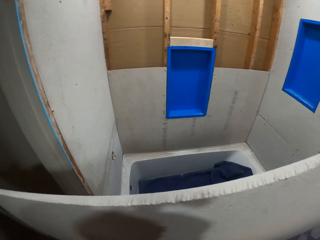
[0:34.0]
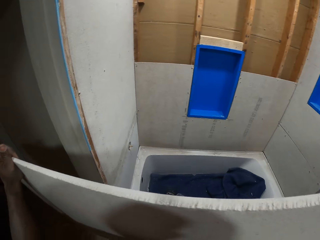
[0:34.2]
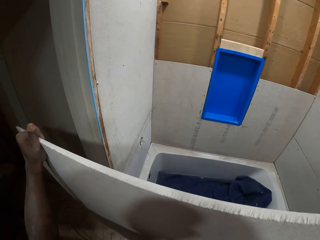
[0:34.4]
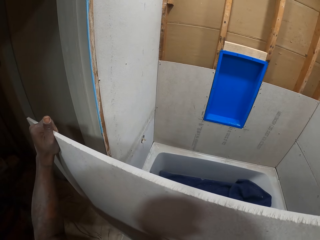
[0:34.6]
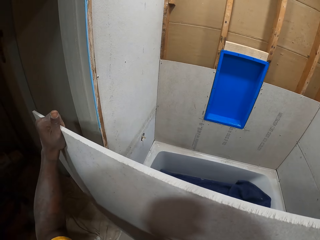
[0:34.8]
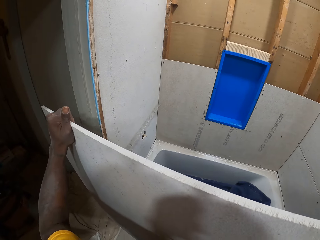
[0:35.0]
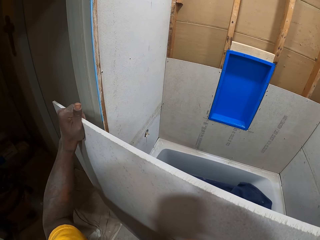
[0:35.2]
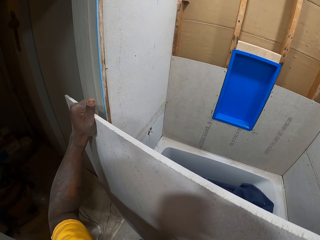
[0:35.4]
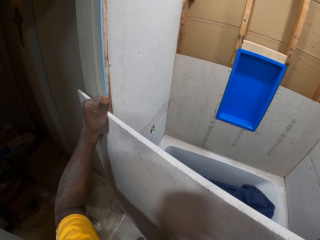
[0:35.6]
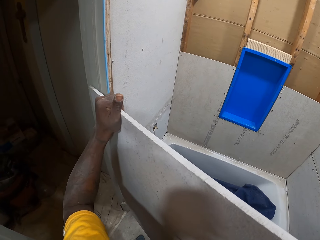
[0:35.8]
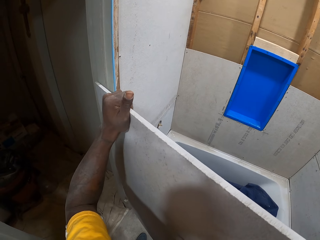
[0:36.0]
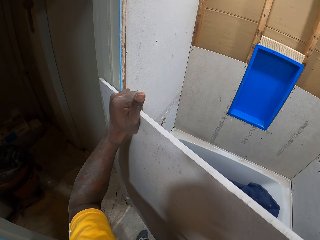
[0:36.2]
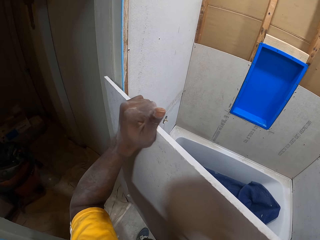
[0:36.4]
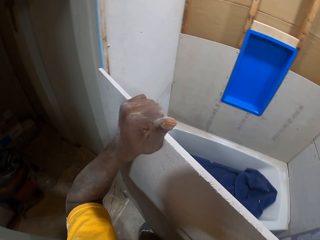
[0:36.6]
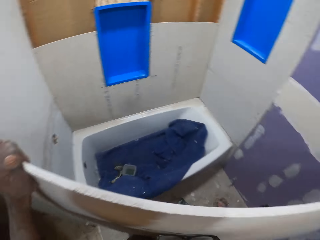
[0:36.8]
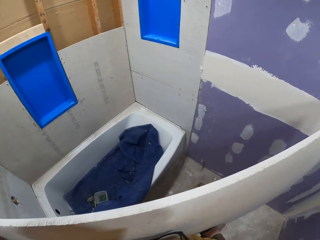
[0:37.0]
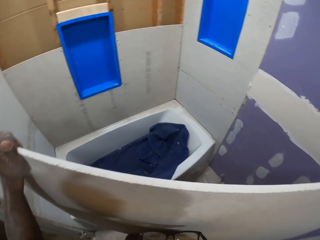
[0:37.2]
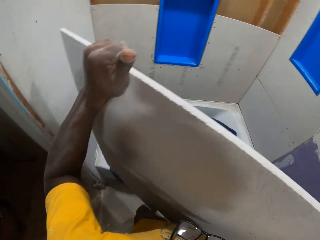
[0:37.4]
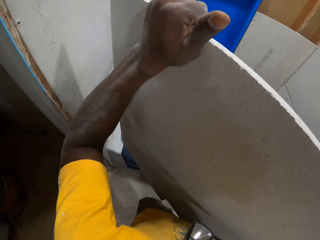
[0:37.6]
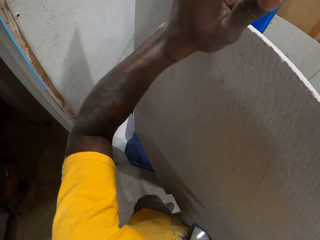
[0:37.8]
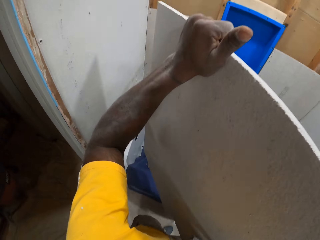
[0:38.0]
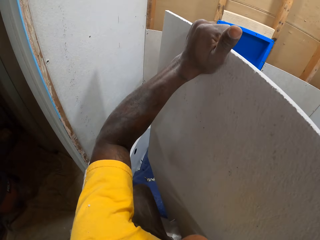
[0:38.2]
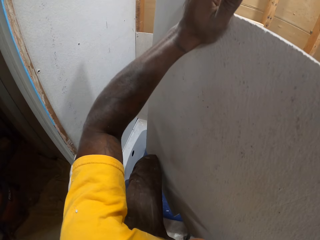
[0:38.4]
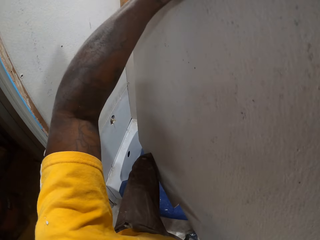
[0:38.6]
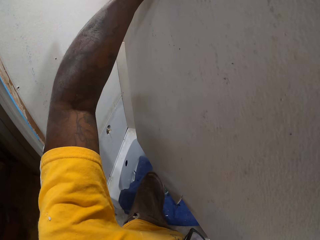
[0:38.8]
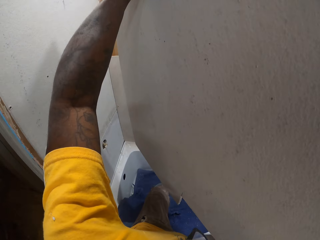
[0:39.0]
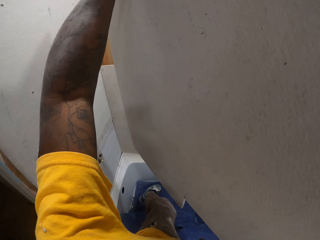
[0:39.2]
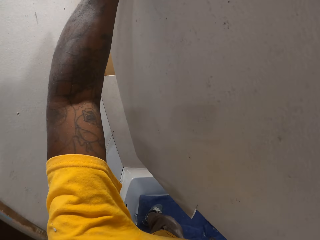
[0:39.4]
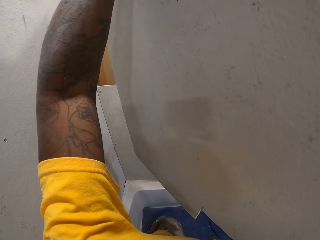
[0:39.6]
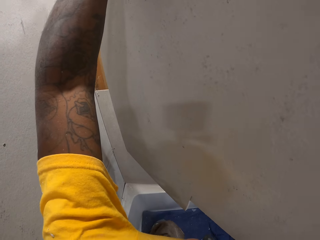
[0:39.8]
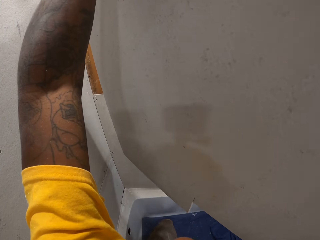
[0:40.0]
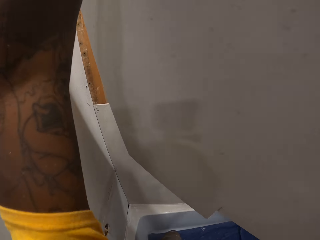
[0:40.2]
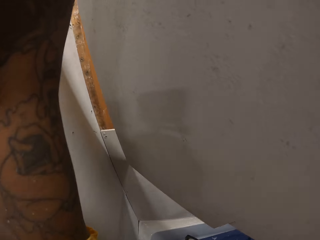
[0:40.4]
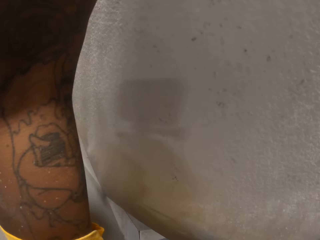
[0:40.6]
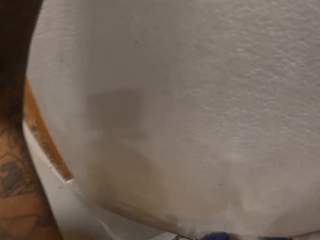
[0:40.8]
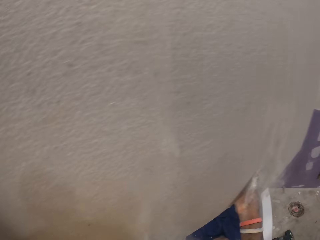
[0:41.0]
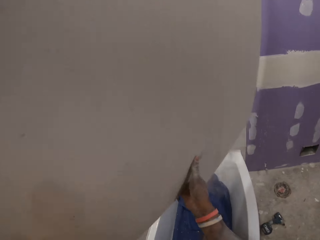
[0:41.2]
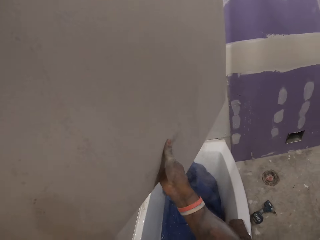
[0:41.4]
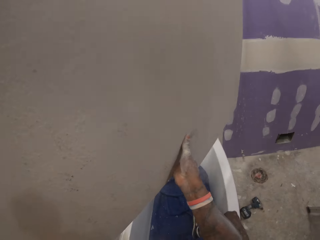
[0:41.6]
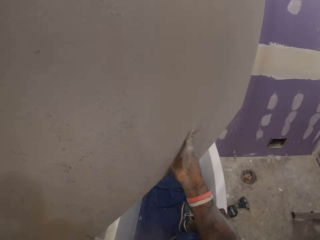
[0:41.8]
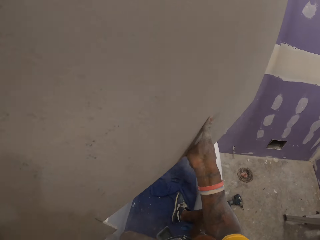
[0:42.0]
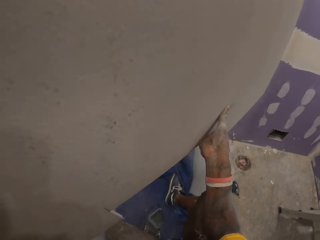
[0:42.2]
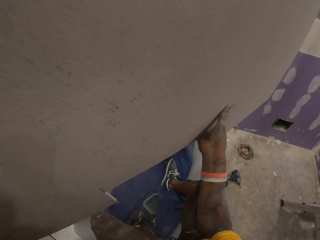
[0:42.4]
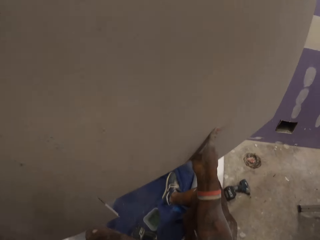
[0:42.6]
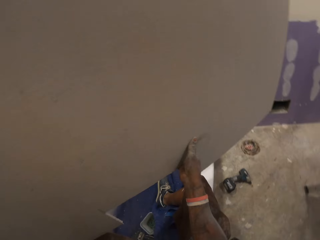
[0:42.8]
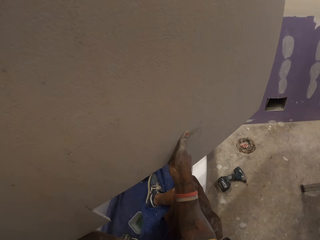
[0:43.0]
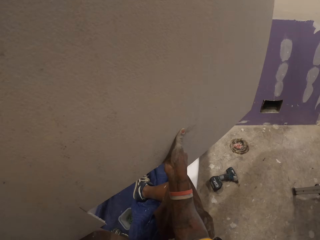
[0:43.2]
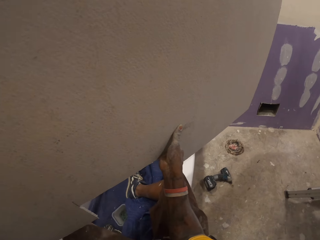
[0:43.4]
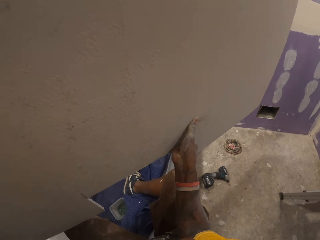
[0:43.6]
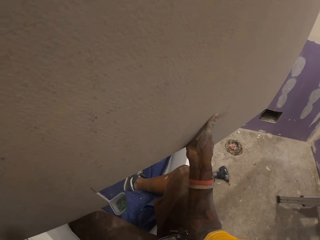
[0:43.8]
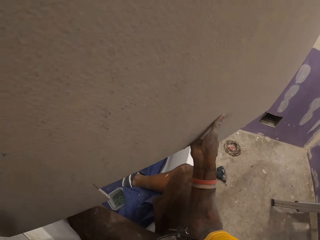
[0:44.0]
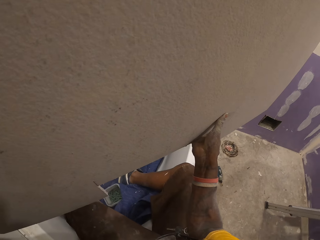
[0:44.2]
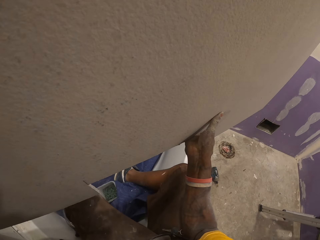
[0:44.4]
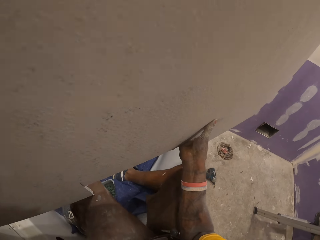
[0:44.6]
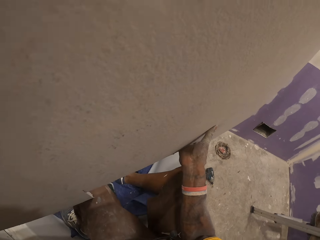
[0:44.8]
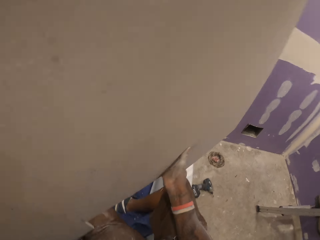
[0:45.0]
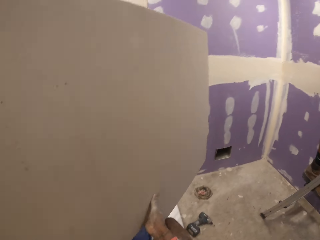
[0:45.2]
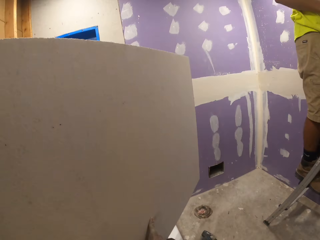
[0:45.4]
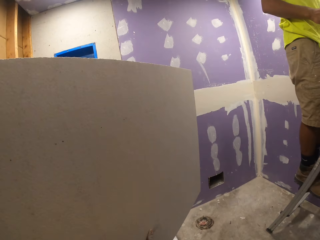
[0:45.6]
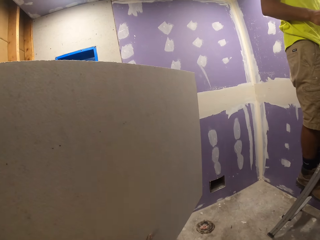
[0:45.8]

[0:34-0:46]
The camera wearer puts down the cardboard on the floor. He holds the cardboard. He fixes the slate sheet on the bathroom wall with his hands.

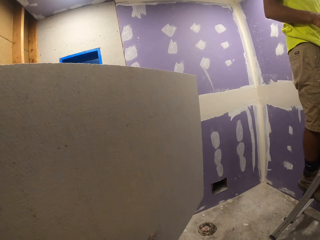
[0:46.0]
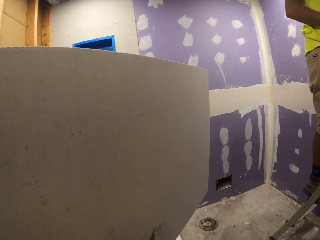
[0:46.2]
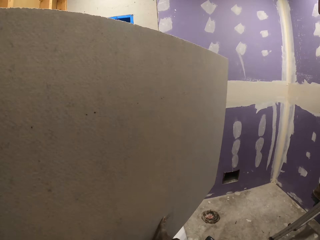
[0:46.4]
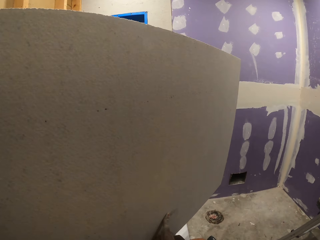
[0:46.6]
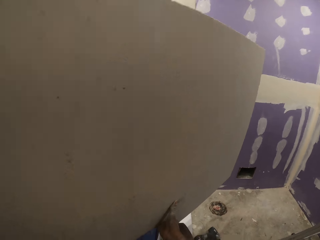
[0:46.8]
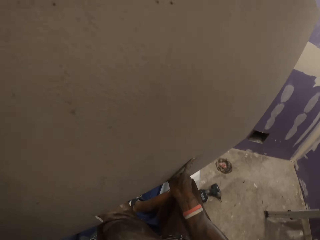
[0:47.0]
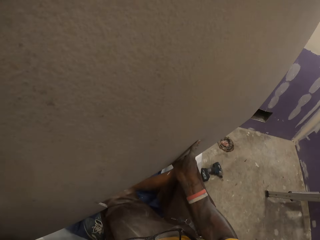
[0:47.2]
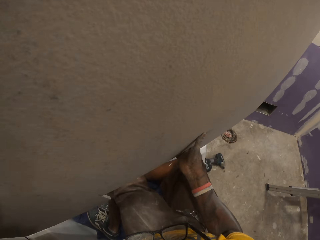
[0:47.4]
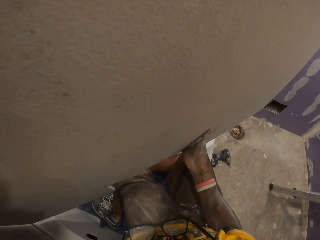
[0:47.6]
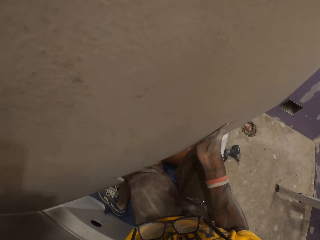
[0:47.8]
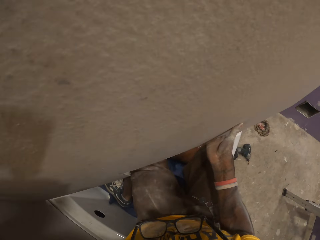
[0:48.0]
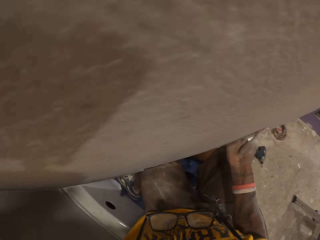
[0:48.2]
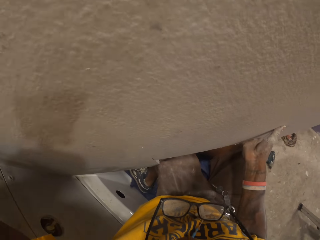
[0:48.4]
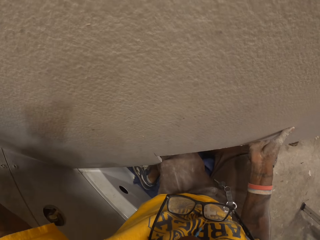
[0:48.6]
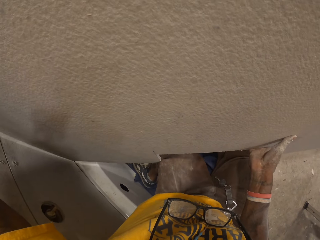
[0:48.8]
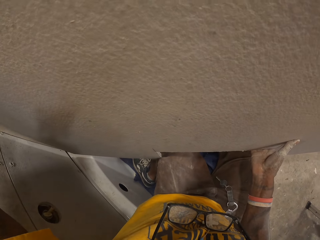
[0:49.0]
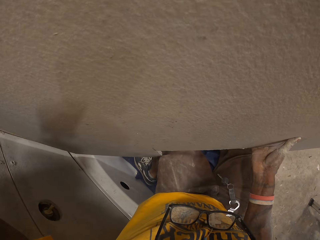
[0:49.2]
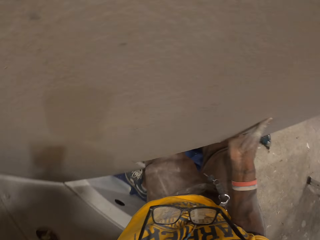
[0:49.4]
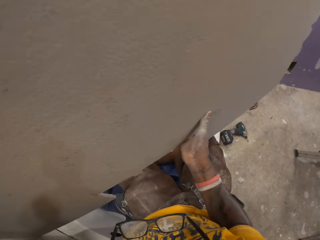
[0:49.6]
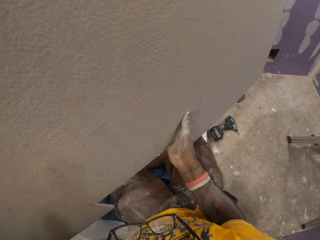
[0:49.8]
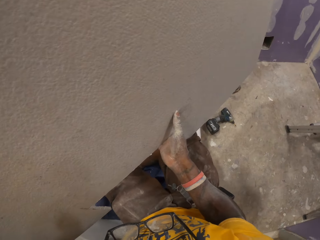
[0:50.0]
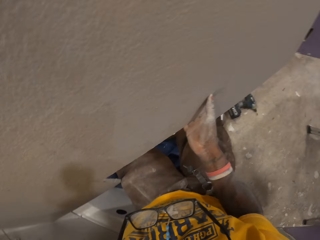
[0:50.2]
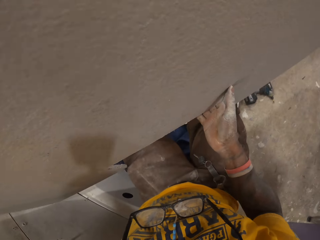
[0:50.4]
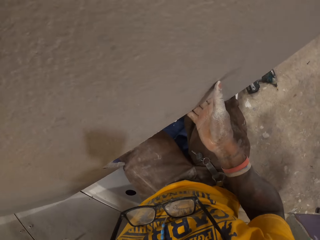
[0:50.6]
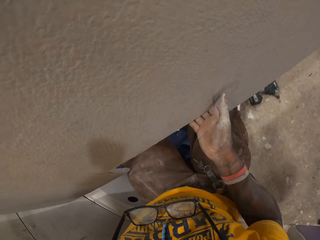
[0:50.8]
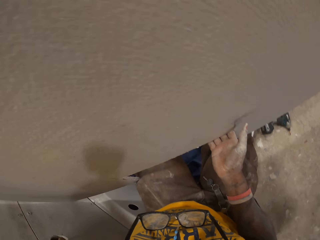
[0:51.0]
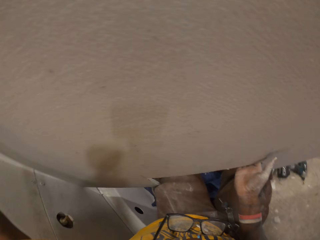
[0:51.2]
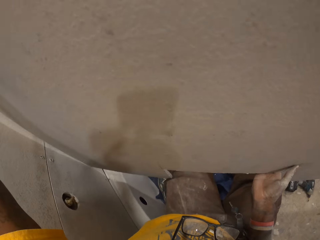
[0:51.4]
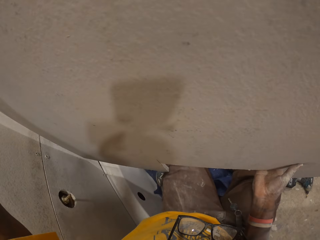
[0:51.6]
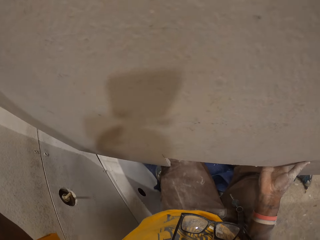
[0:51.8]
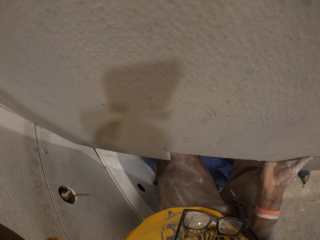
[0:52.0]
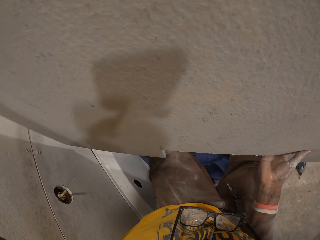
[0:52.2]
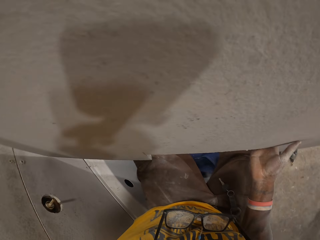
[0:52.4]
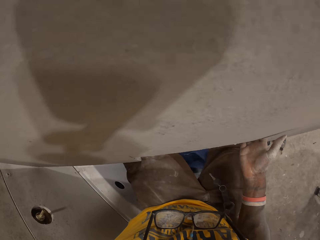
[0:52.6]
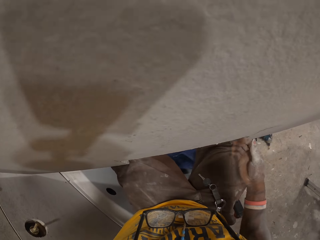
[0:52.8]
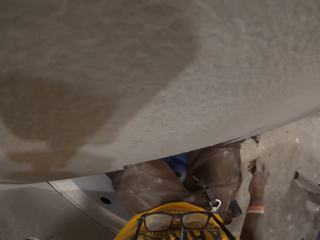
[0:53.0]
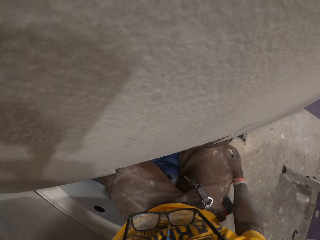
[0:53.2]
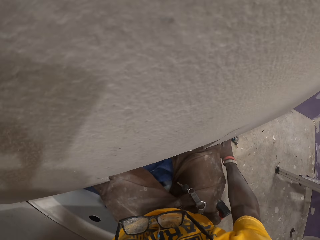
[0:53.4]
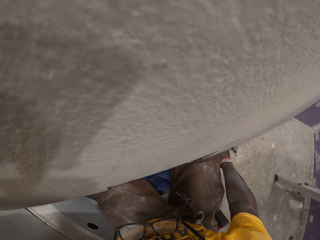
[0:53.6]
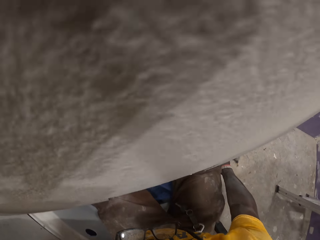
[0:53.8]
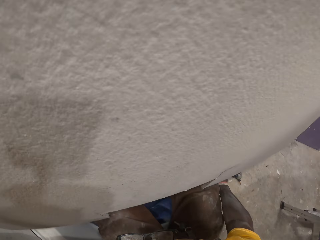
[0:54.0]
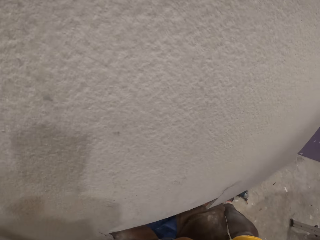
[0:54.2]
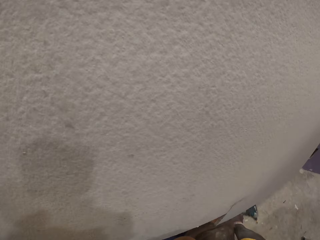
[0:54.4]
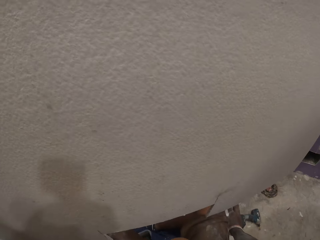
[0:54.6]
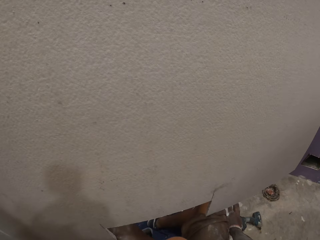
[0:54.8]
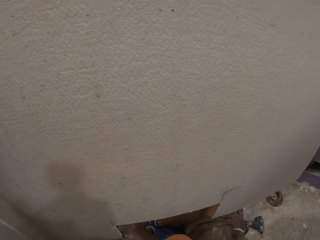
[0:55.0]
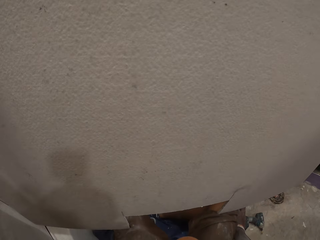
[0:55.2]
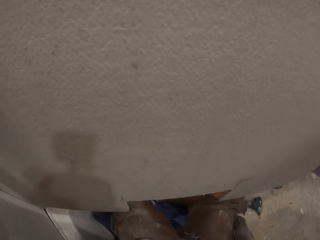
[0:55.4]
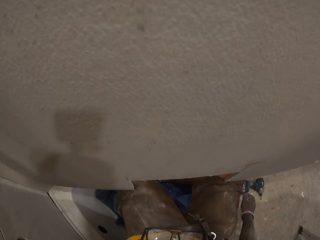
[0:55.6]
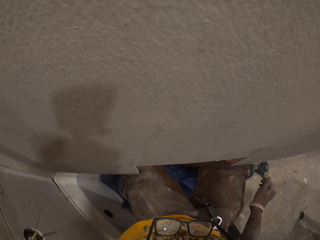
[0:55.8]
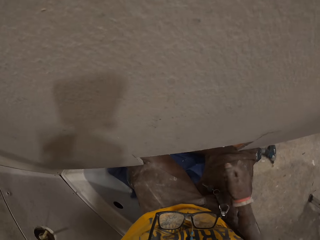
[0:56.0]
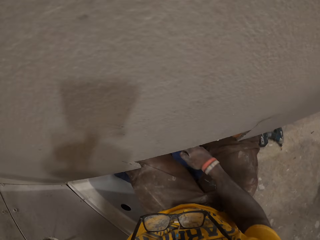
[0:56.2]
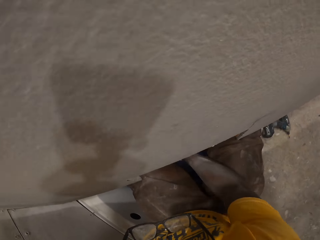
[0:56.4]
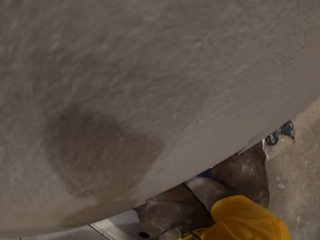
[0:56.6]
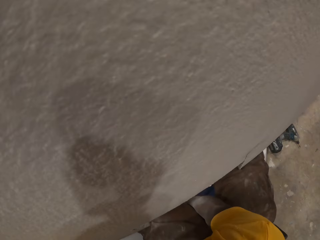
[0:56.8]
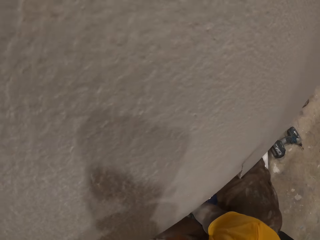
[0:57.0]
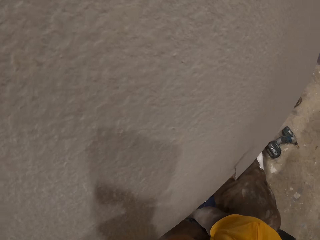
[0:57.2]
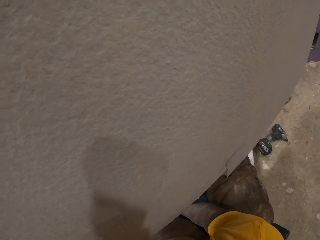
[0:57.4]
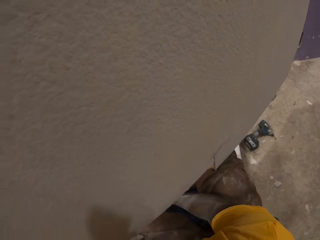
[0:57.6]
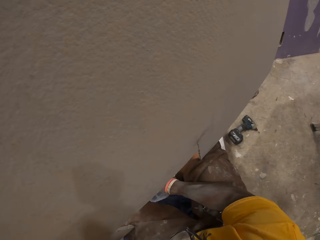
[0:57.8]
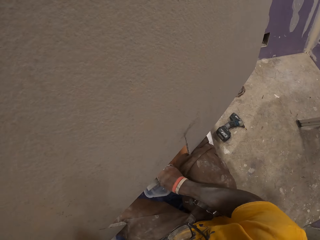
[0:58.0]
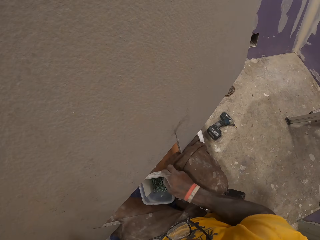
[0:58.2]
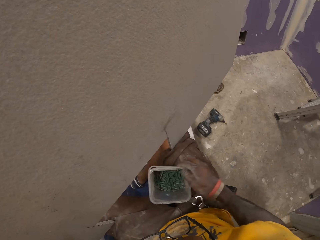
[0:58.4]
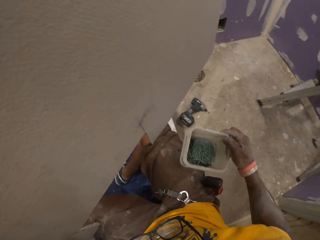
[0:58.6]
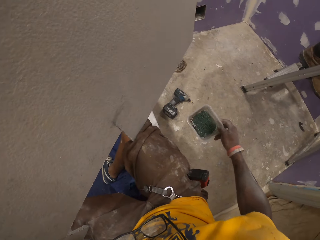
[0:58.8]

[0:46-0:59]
The camera wearer places the bowl on the floor.
